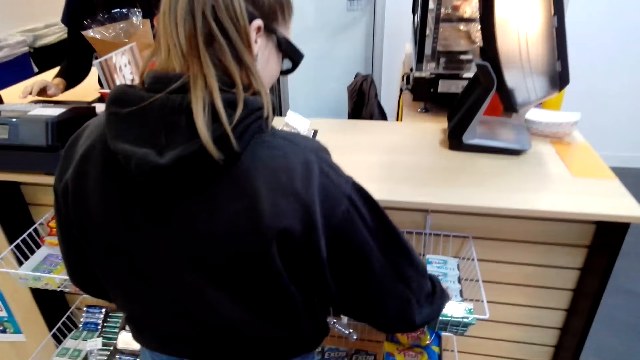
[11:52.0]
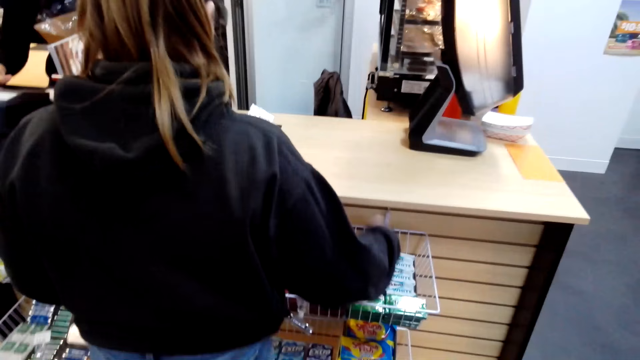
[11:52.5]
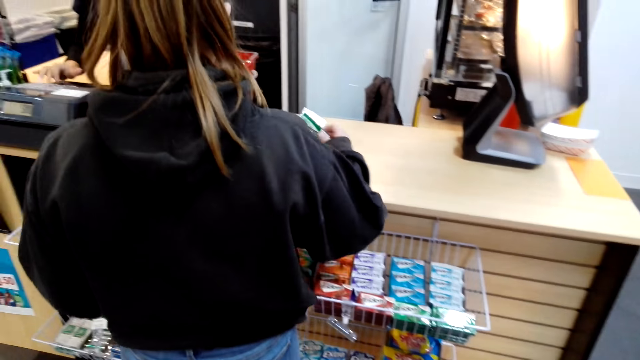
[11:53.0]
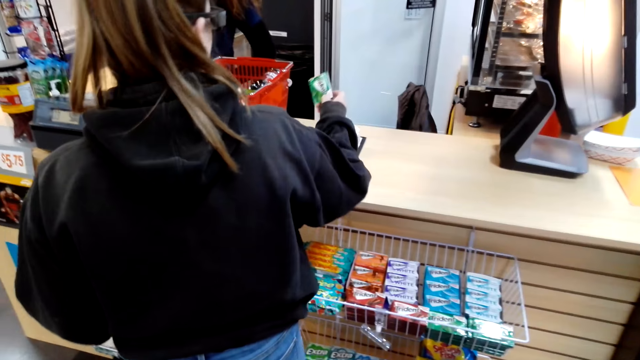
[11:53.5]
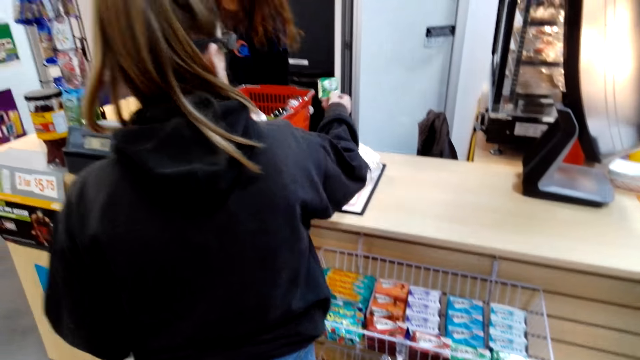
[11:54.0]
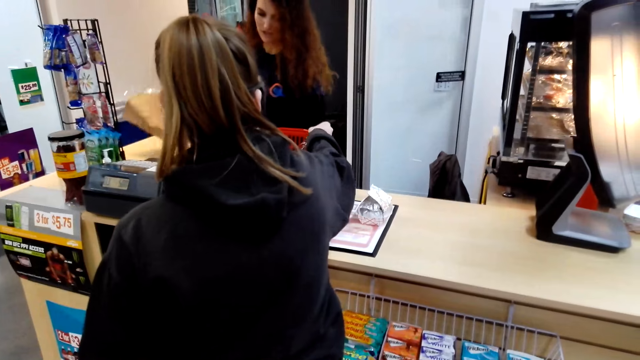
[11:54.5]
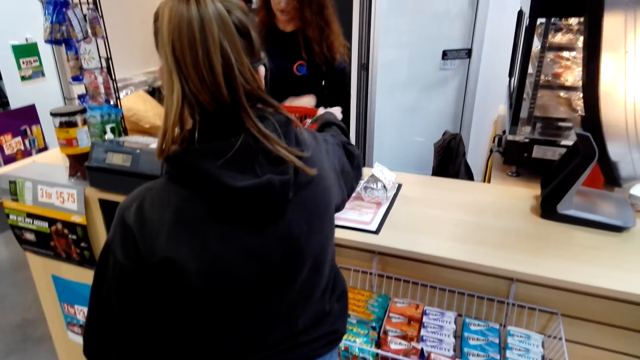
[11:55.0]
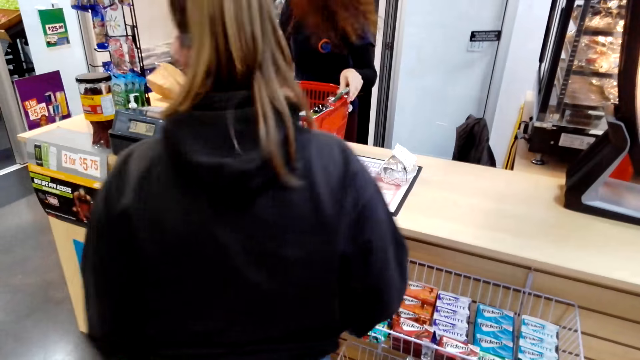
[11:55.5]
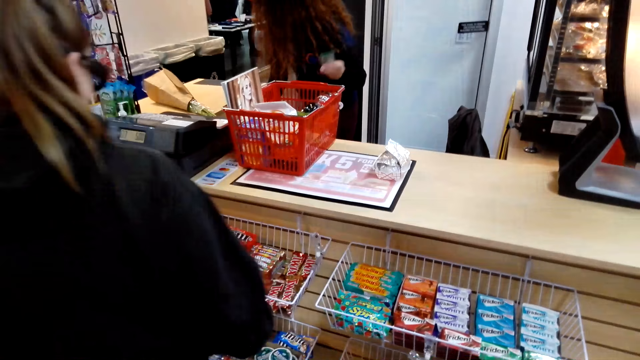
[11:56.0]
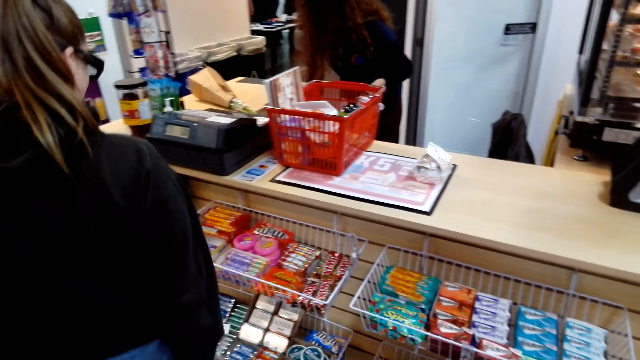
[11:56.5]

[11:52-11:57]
A lady picks a chewing gum on the shelf. Another lady keys in at the cash register. The first lady puts the chewing gum in the shopping basket.

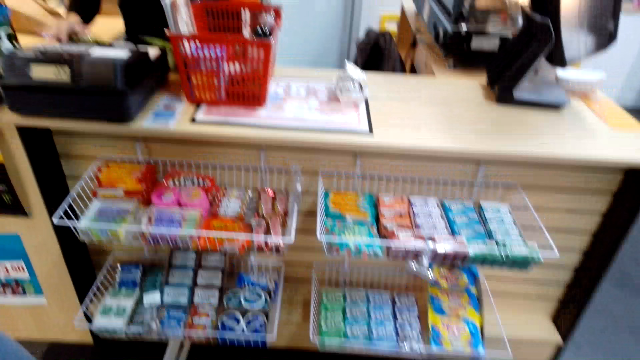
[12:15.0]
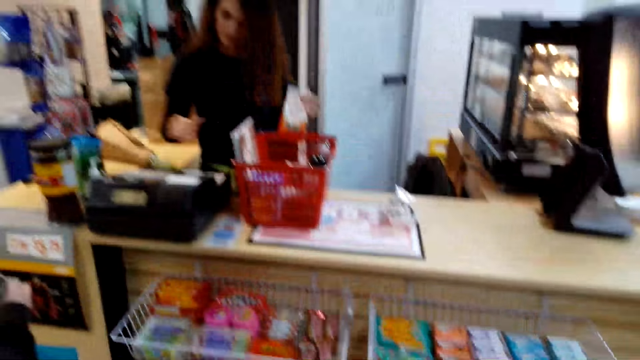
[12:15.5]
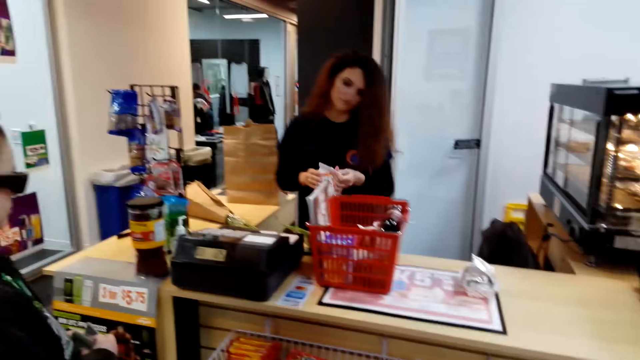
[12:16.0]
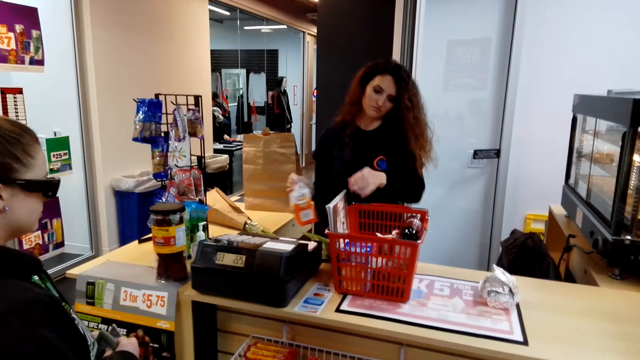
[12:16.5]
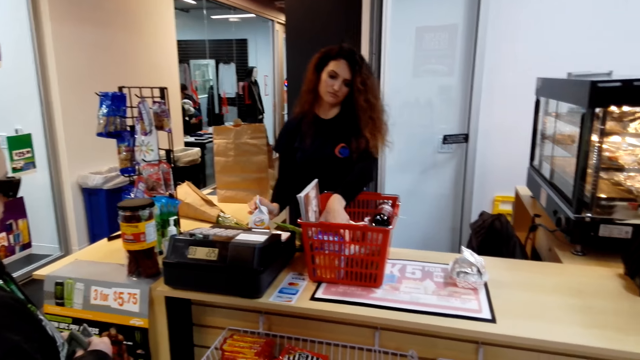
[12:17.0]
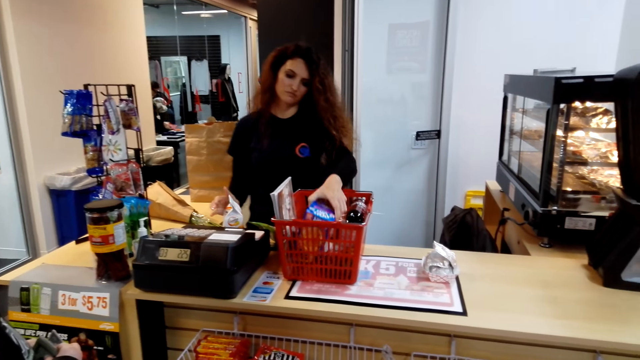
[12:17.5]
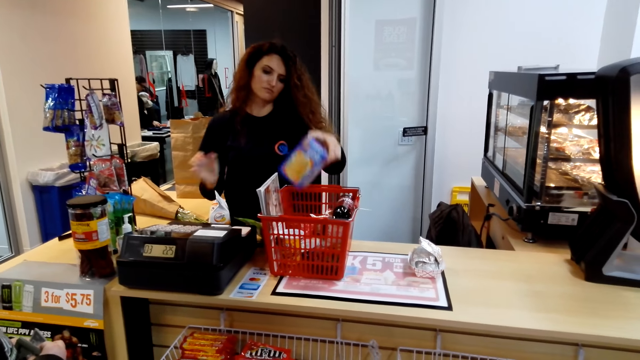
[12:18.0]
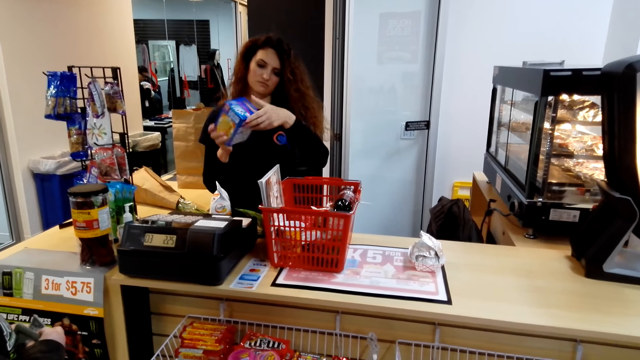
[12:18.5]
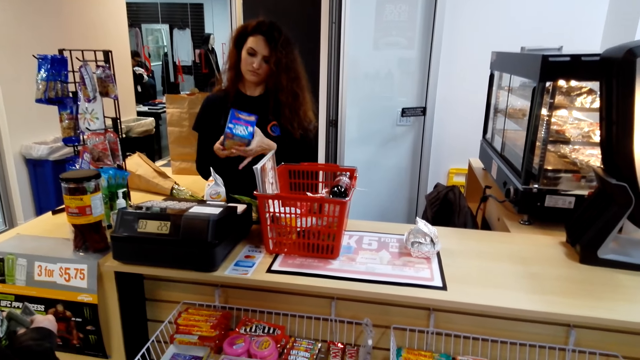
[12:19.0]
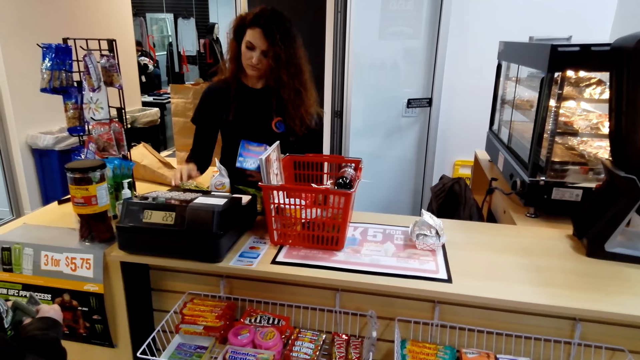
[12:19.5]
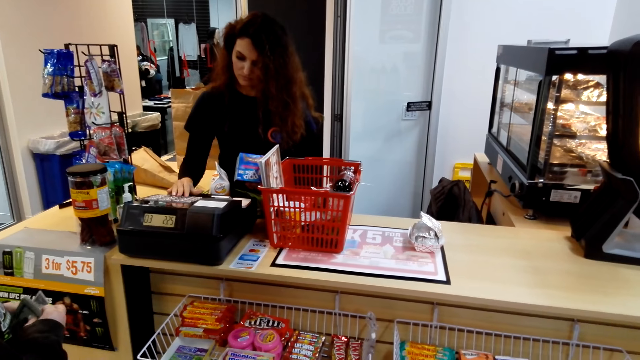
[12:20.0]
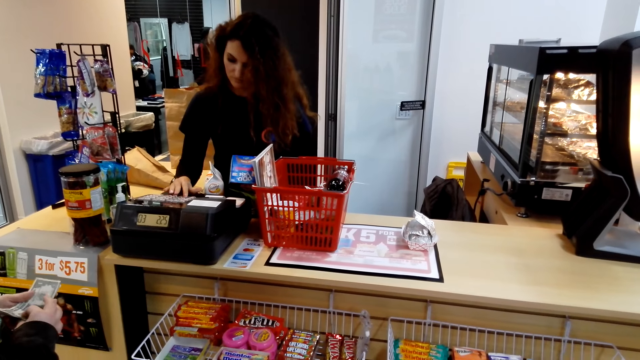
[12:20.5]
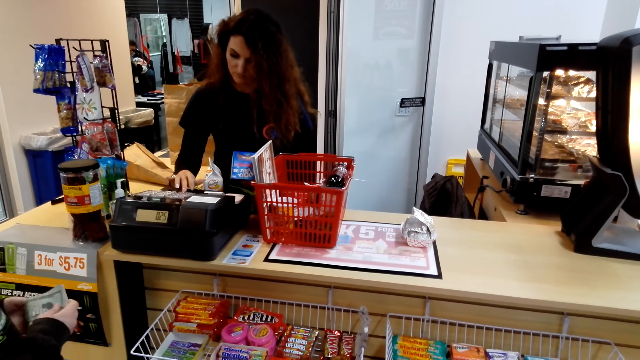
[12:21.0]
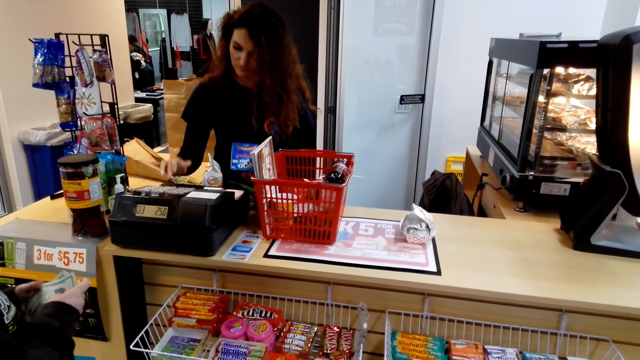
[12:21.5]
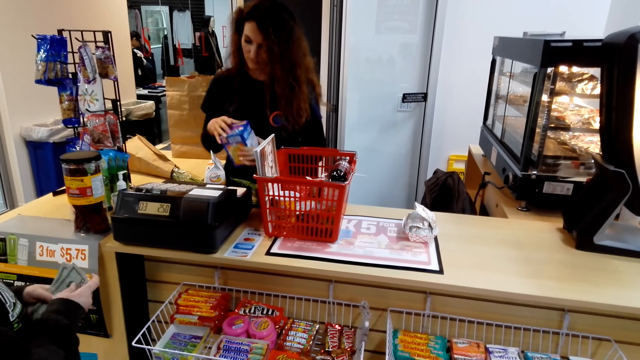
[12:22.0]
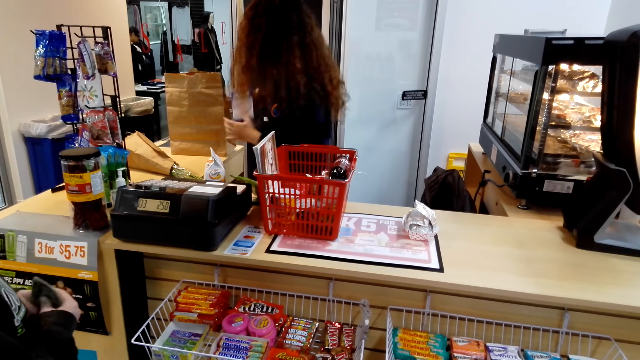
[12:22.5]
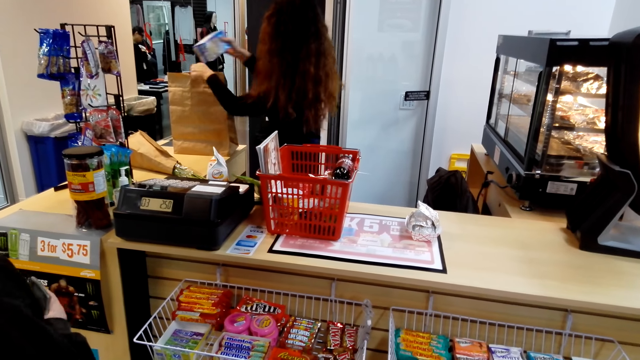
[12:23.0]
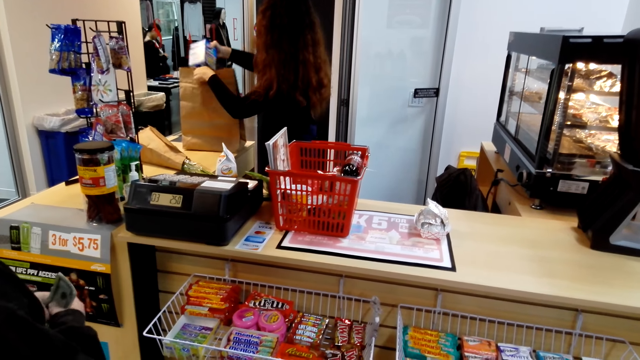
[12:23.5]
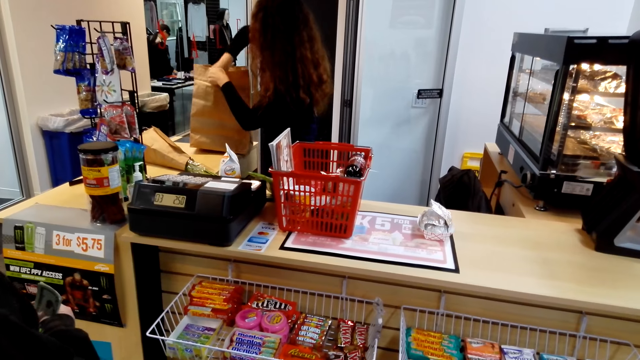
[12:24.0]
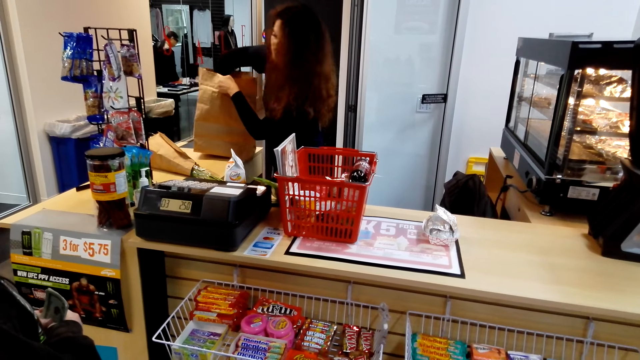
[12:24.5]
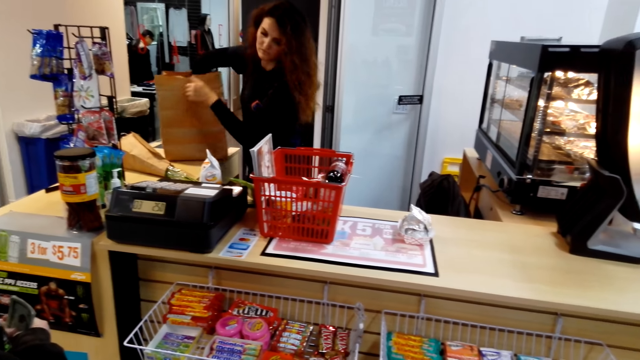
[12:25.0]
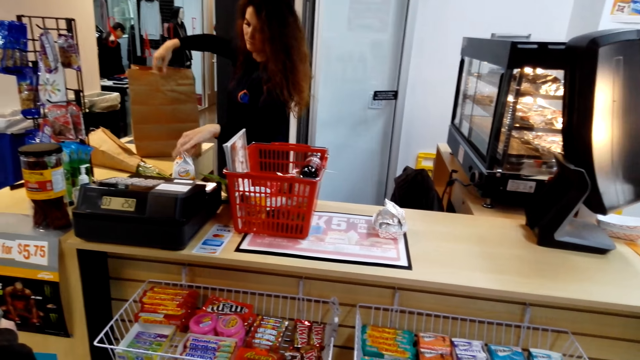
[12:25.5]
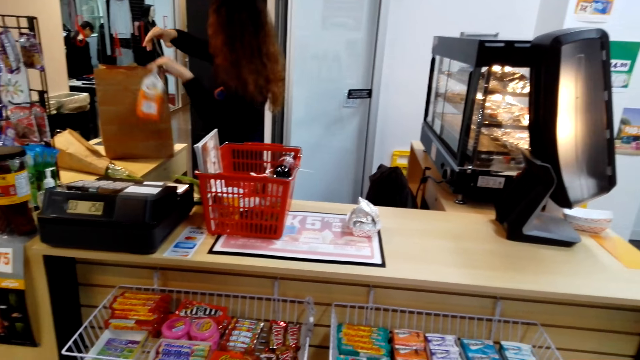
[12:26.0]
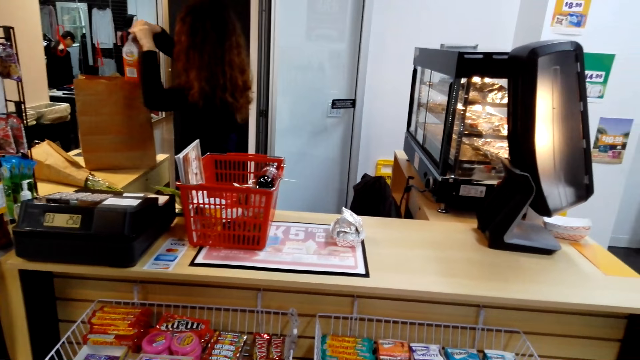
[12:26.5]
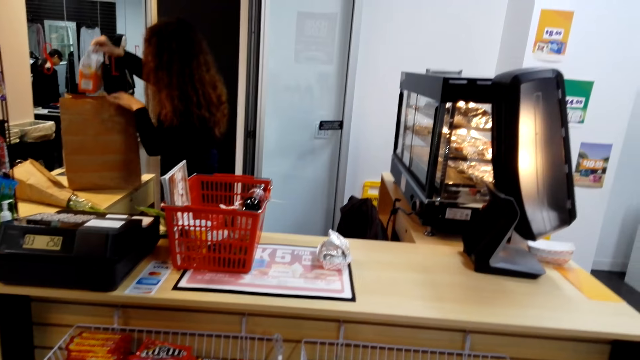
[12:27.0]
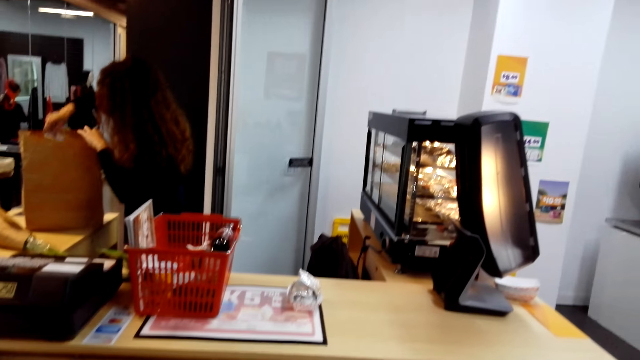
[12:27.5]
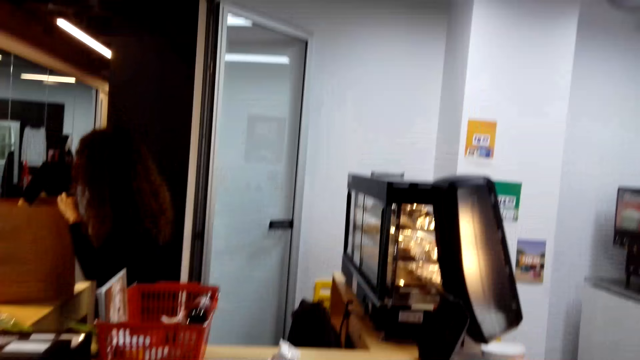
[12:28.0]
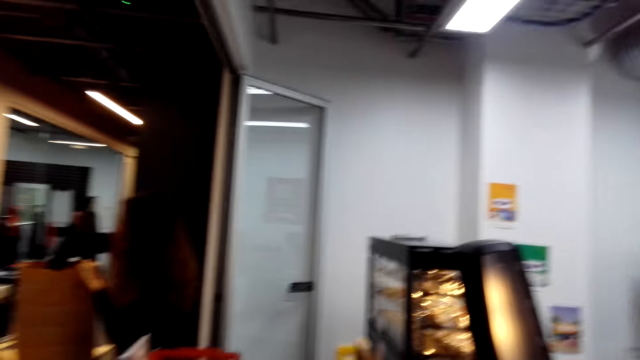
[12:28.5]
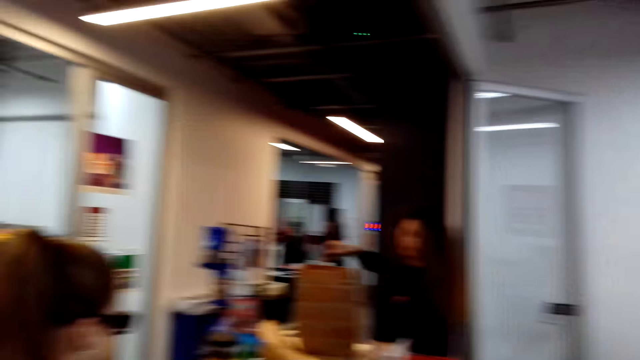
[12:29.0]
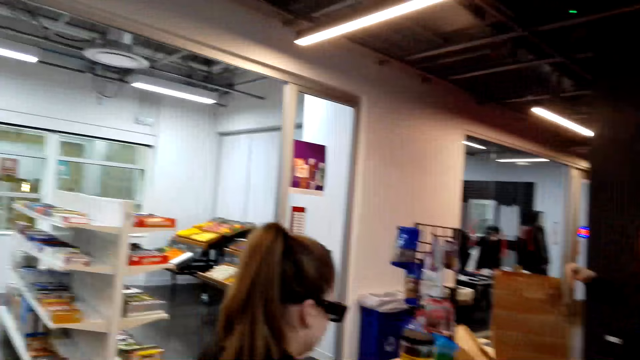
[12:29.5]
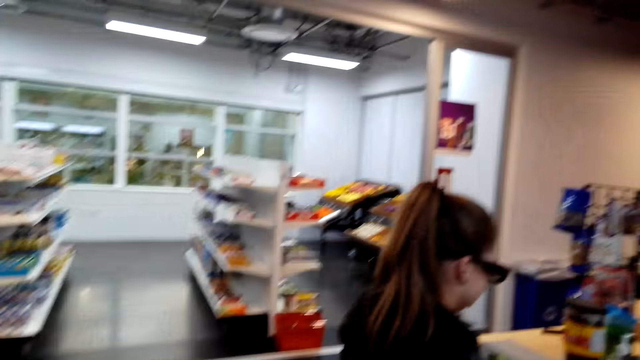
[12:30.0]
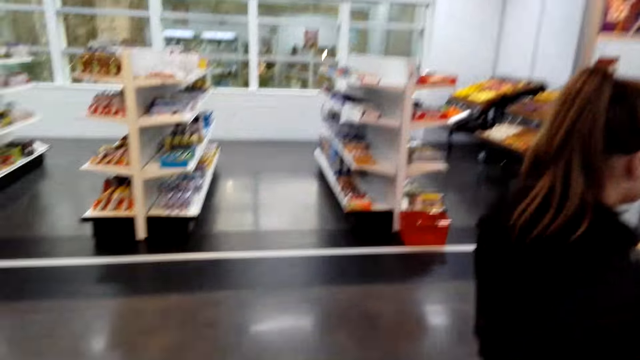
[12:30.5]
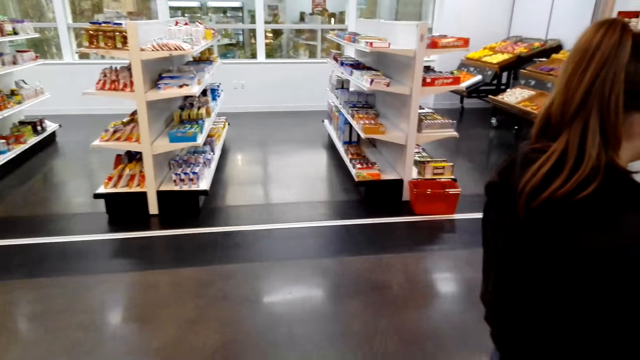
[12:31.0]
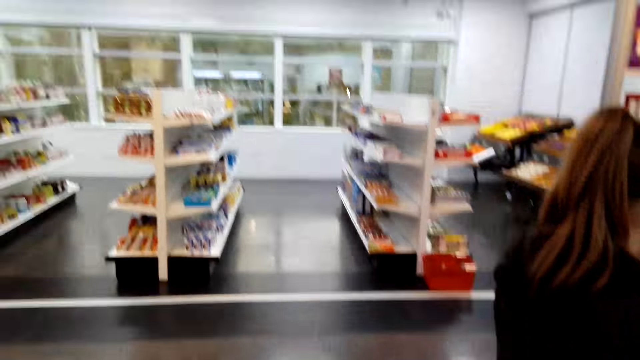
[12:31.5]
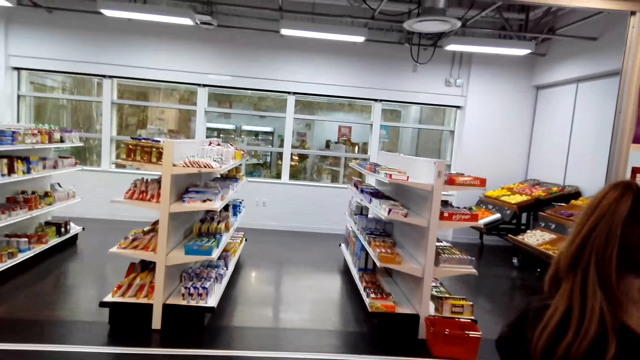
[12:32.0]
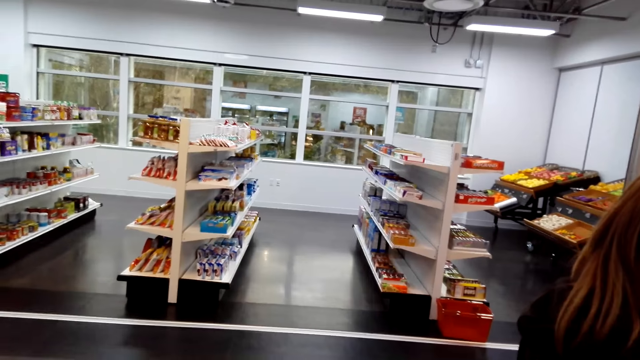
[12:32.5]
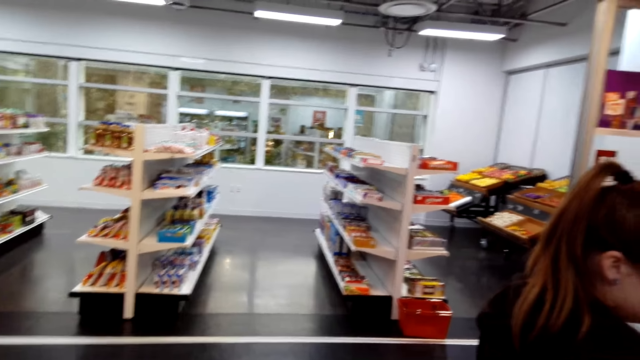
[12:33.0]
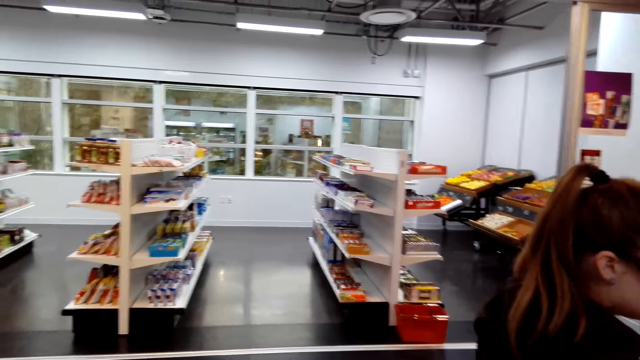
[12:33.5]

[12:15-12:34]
The camera wearer stands at the counter. A lady picks a packet of something from a shopping basket. The lady keys in at the cash register and puts the packet of something in a khaki shopping bag. Another lady holds cash notes in her hands. The first lady picks a pack of something on the counter and puts the pack of something in the khaki shopping bag. The camera wearer looks around and walks around the store.
